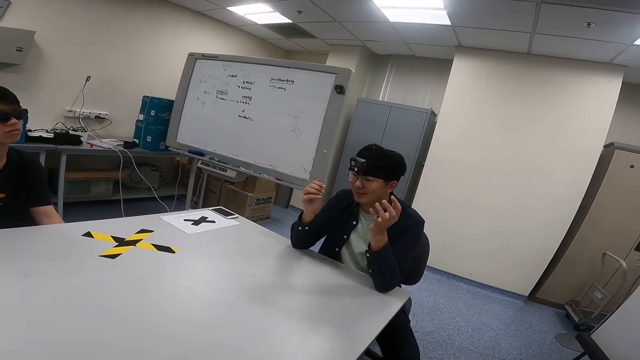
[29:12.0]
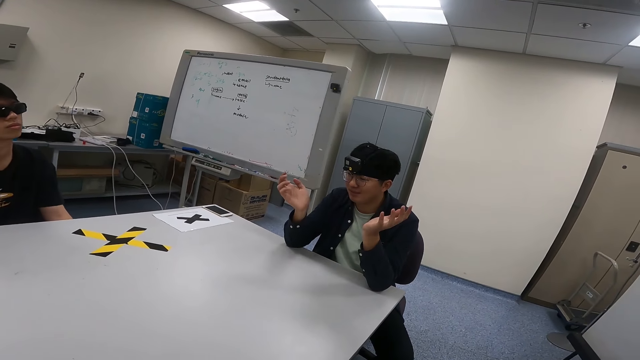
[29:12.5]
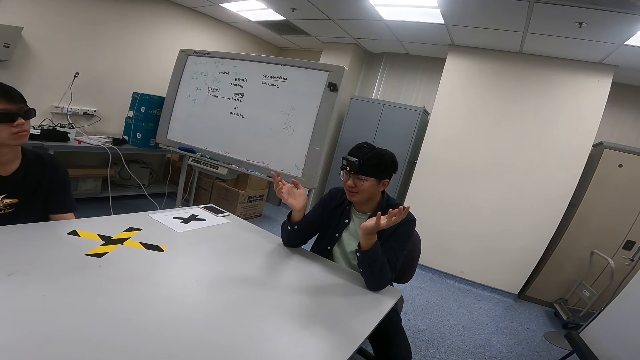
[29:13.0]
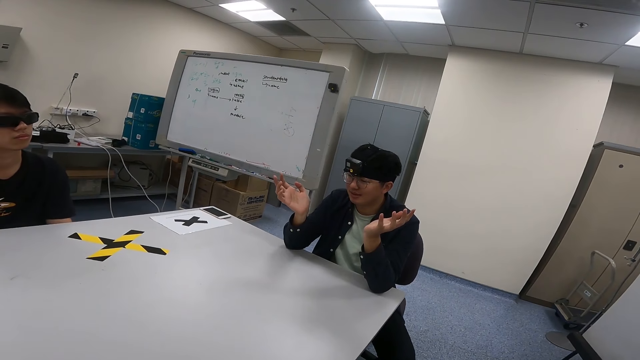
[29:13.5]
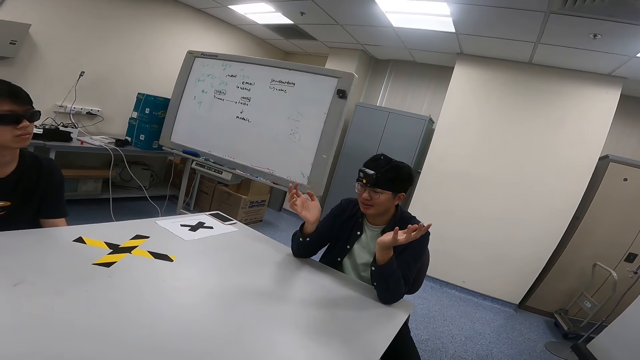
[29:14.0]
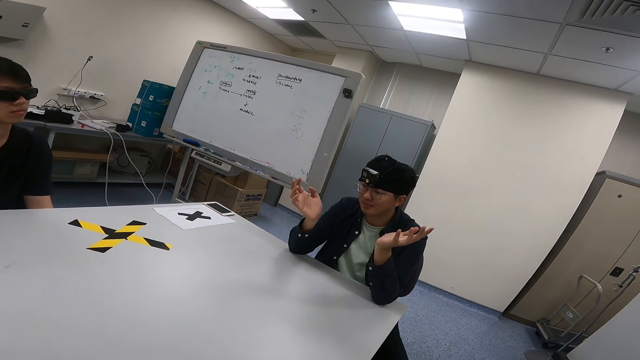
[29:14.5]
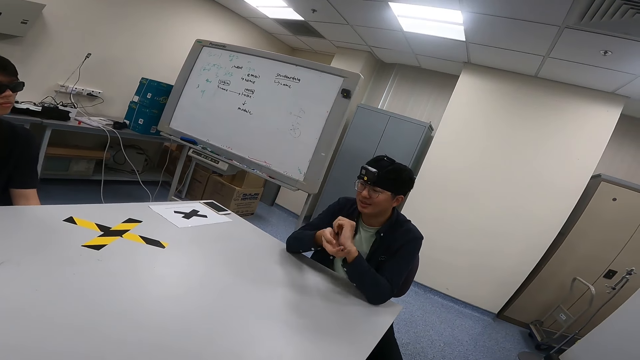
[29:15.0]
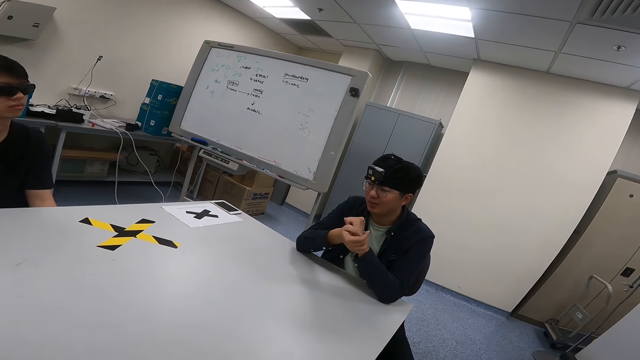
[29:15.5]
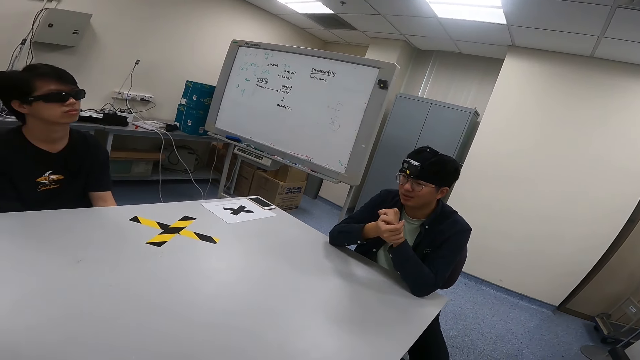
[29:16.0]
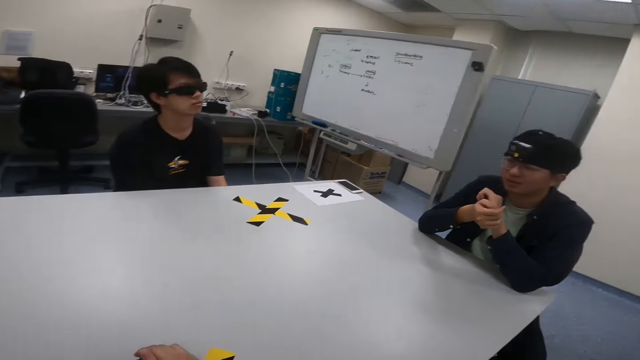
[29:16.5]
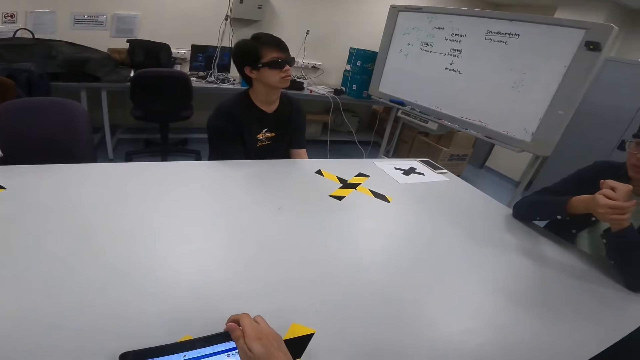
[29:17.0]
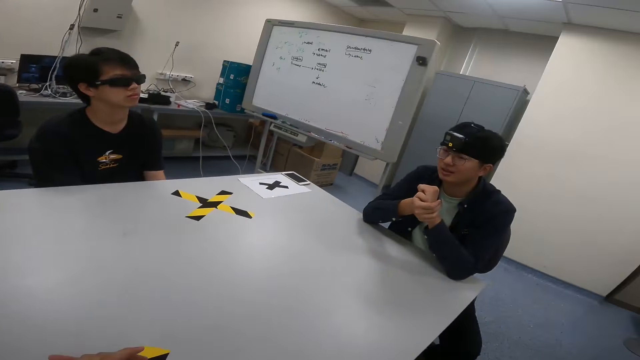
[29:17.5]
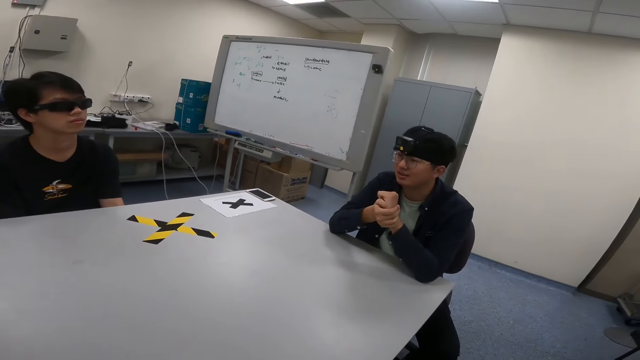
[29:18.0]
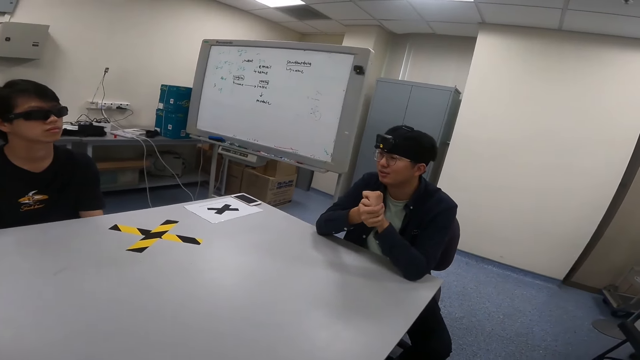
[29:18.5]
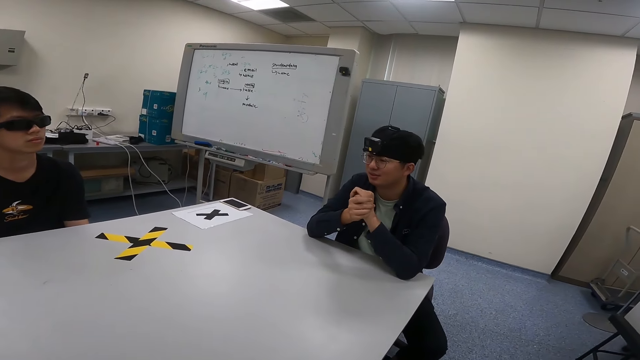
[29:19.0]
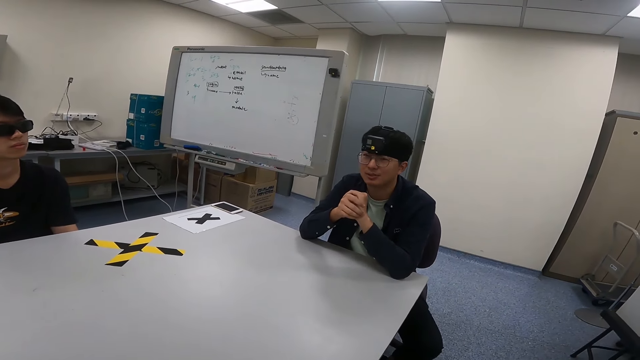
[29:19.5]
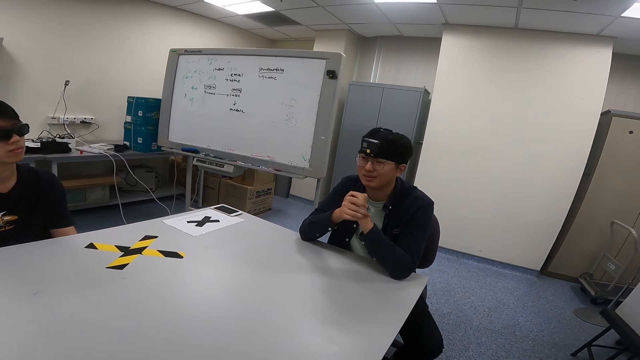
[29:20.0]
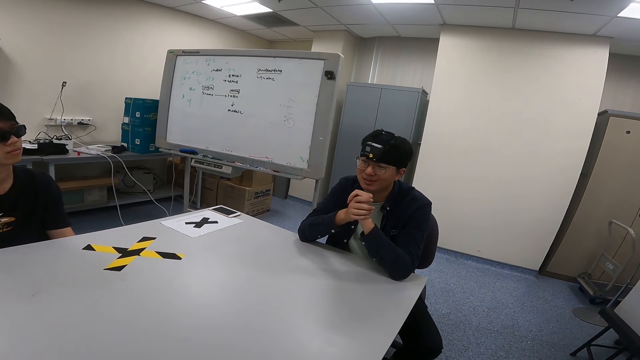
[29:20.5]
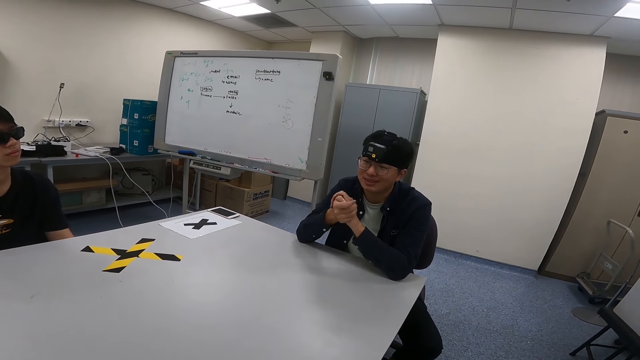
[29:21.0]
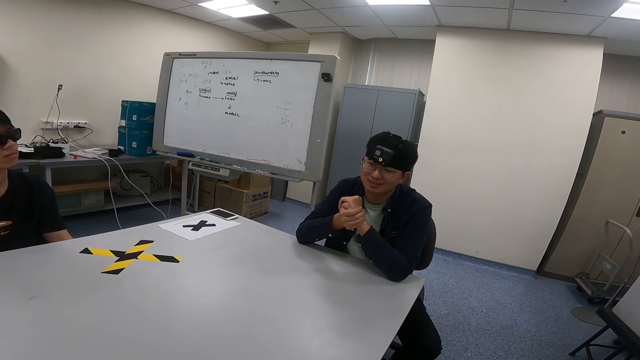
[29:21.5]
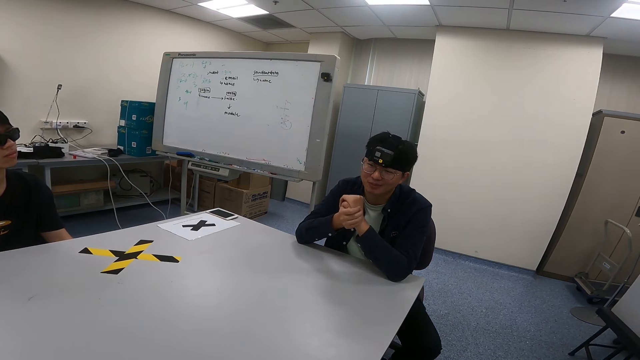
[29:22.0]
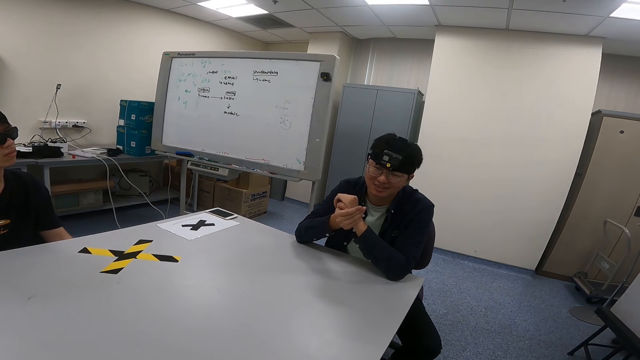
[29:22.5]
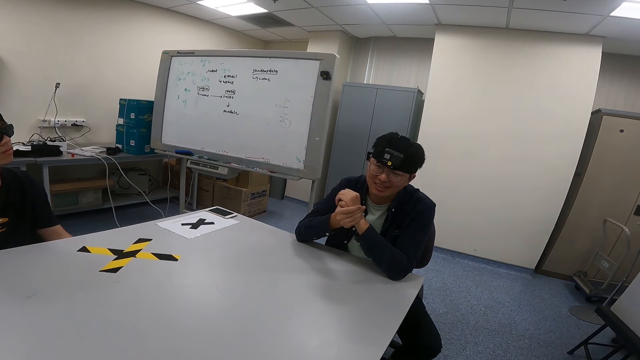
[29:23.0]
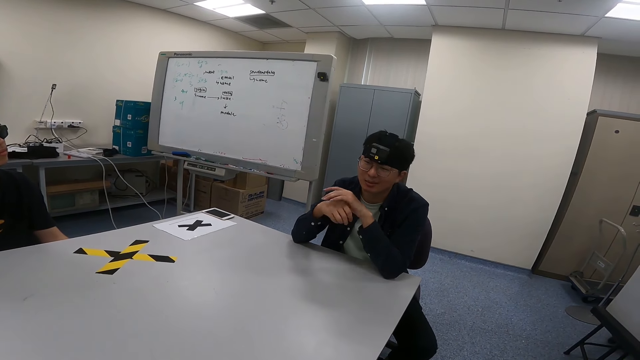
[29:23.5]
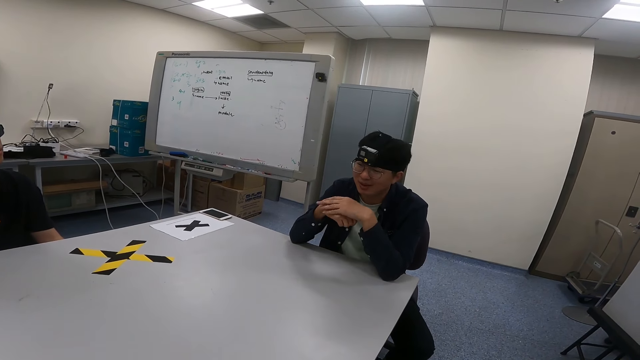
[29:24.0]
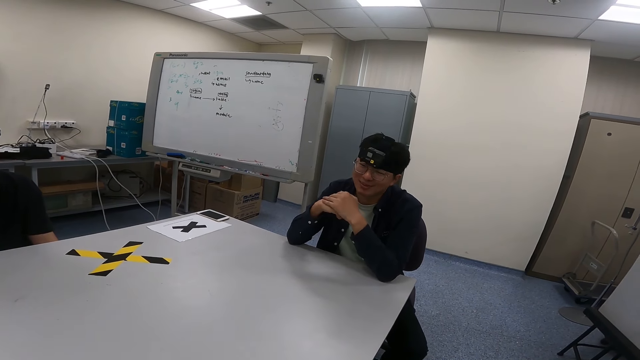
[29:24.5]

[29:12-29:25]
A man moves the hands. The camera wearer turns around. The man leans on the table. The camera wearer turns around. They use the phone. The man dialogs with the camera wearer. The camera wearer looks around. The man moves around and holds both hands together.

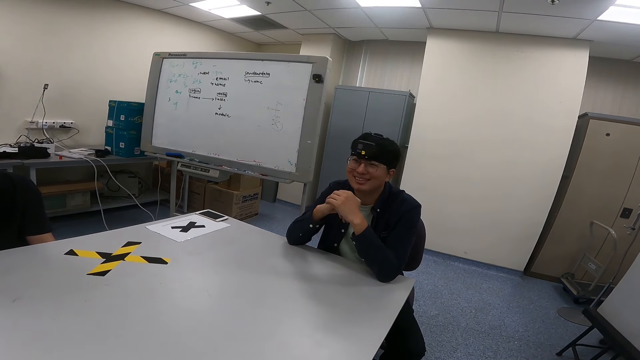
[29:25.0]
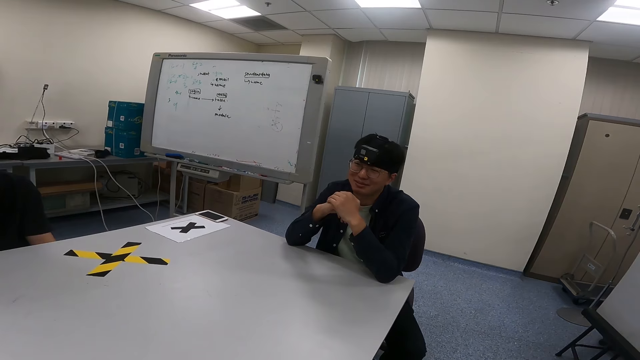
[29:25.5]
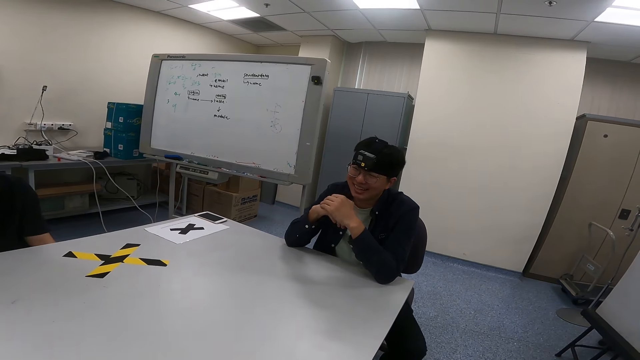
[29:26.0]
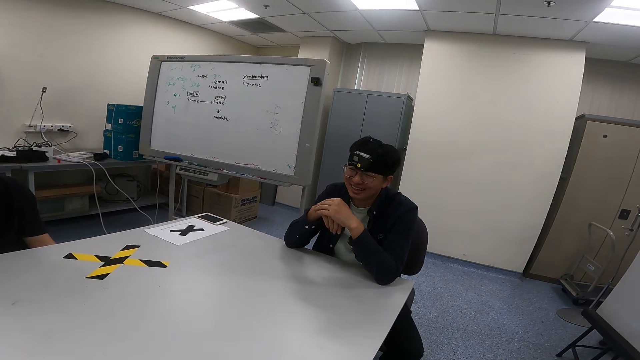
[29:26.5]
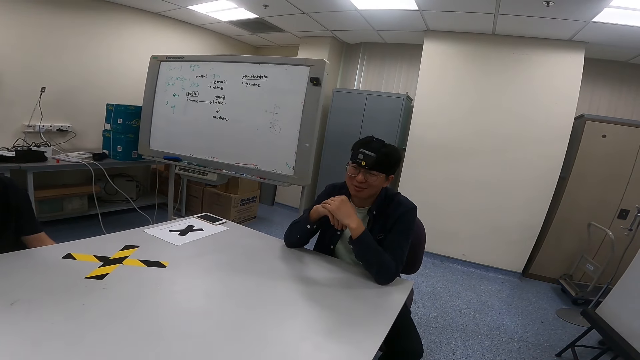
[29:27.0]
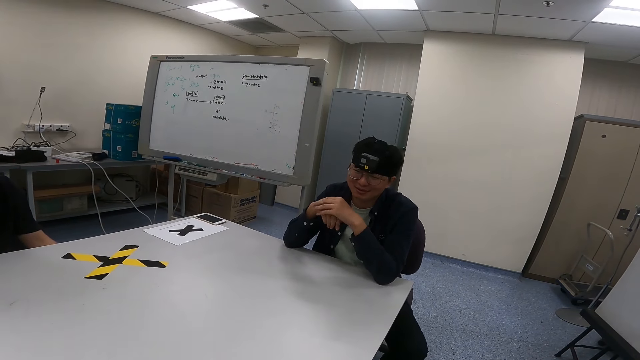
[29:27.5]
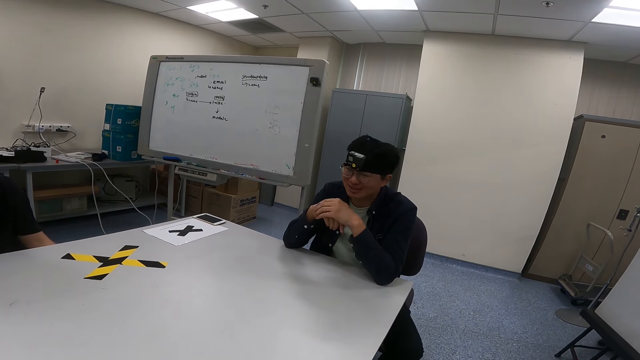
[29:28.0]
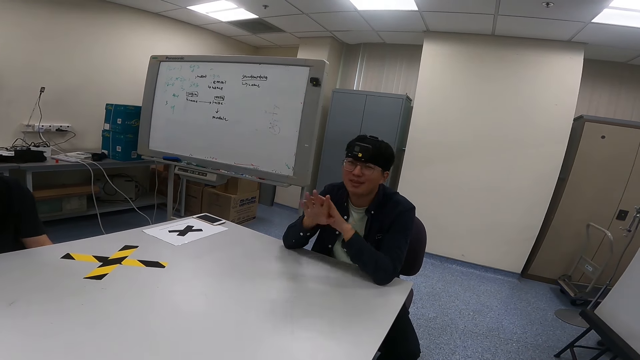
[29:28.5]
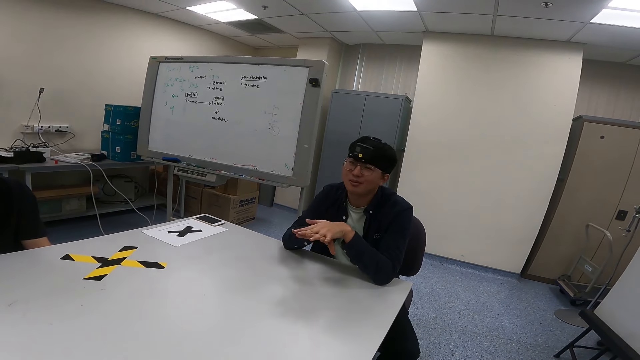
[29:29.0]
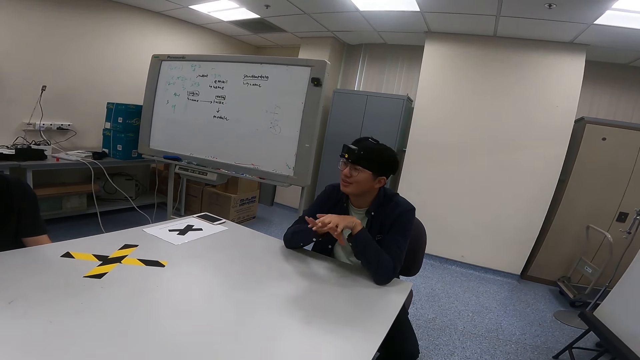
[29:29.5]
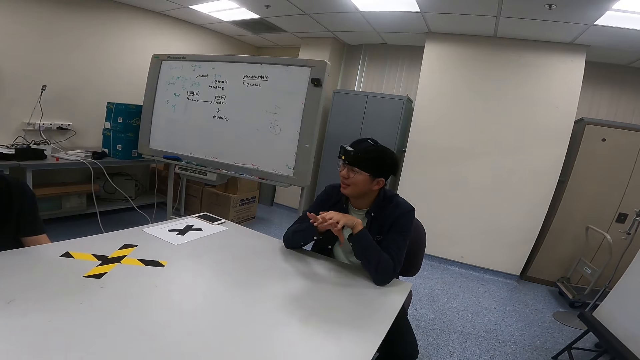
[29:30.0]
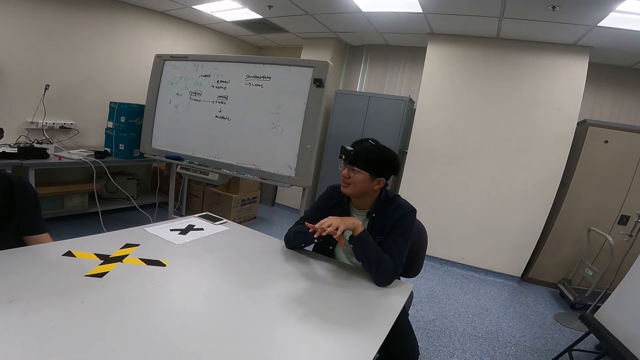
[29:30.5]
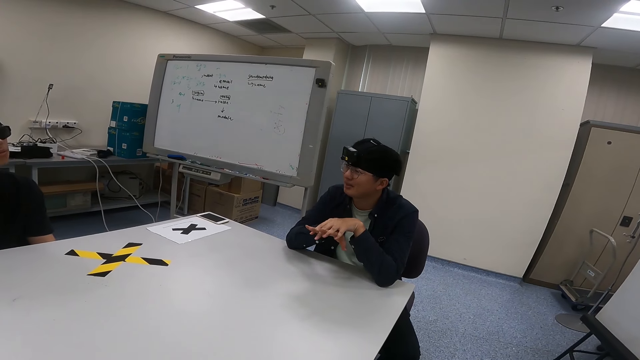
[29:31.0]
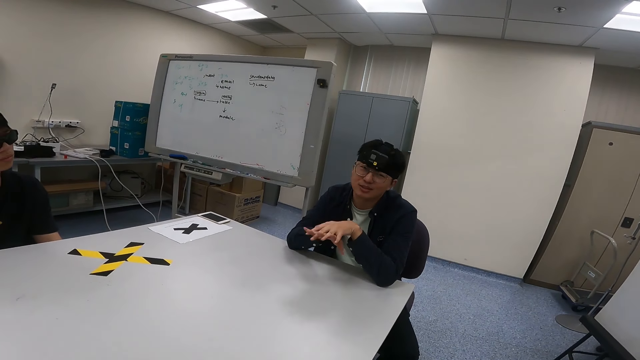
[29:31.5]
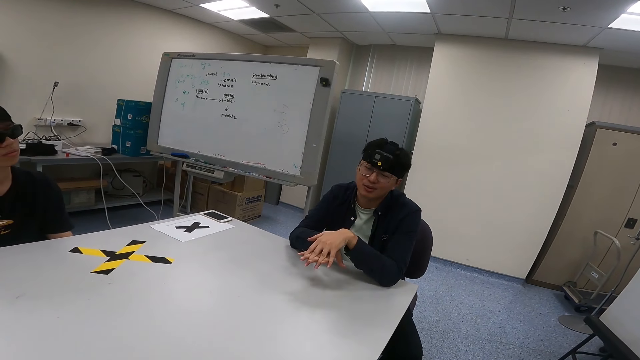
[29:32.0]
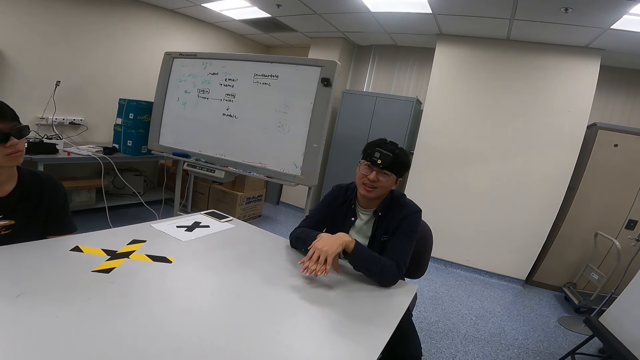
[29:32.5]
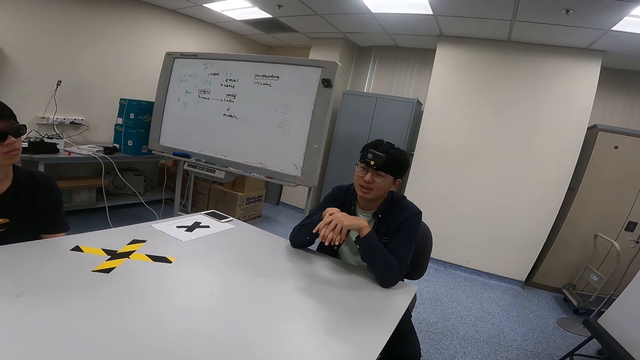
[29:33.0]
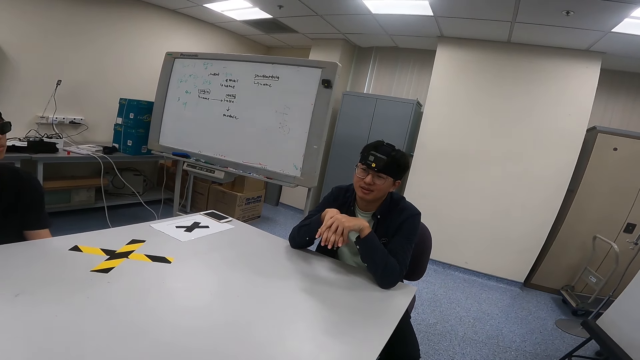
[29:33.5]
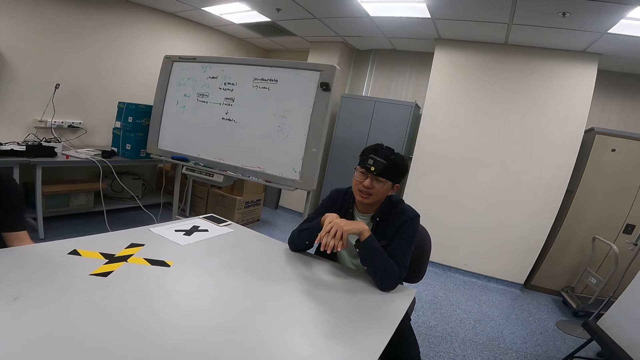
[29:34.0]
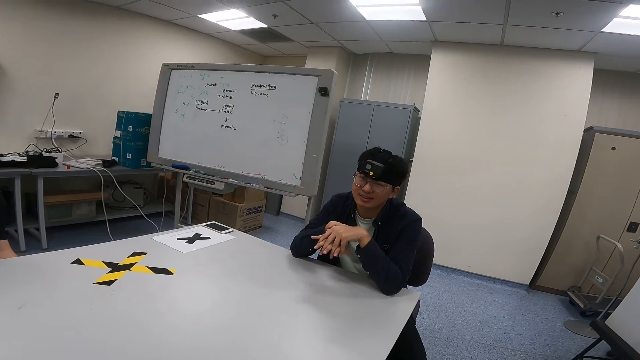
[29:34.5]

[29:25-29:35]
A man nods the head, moves the hands, looks to the side and holds both hands together.
